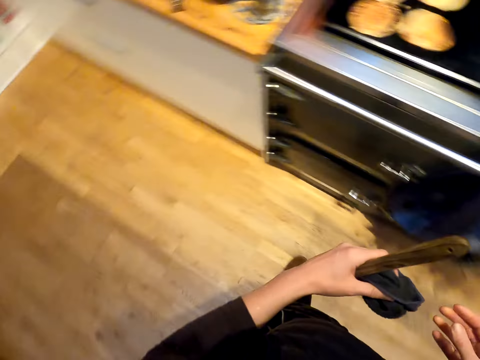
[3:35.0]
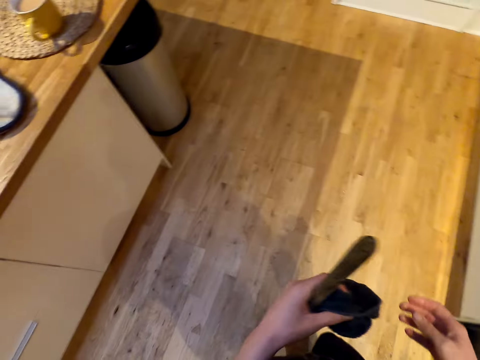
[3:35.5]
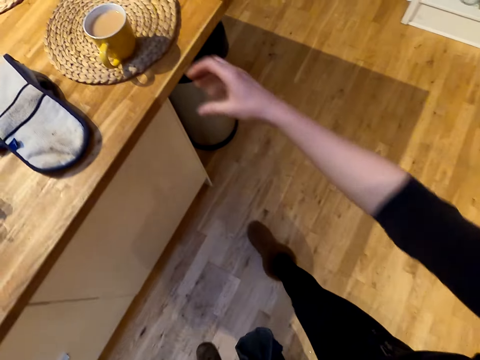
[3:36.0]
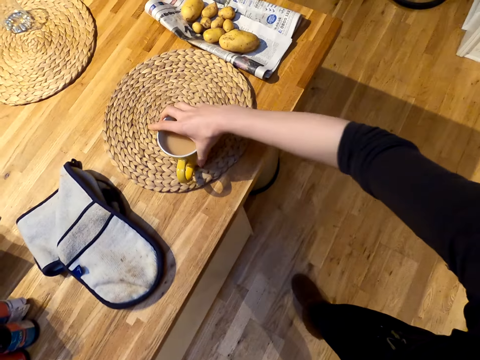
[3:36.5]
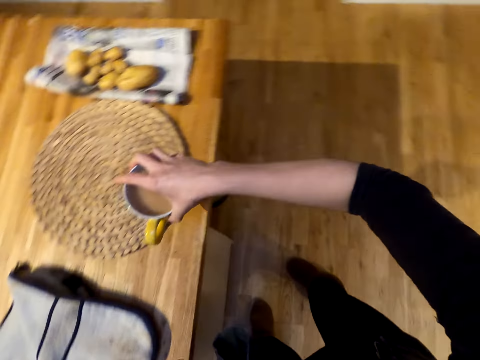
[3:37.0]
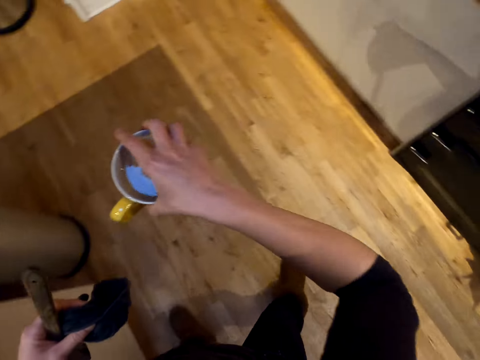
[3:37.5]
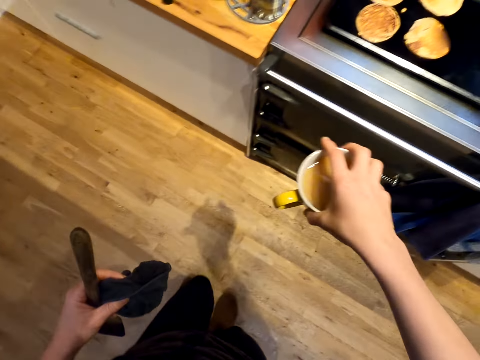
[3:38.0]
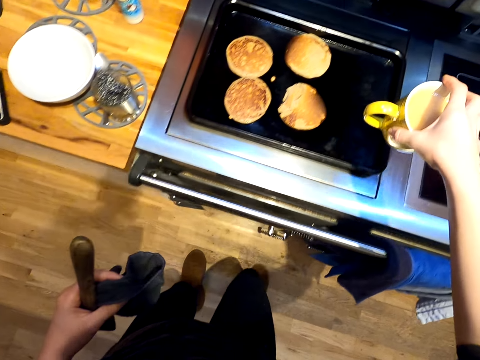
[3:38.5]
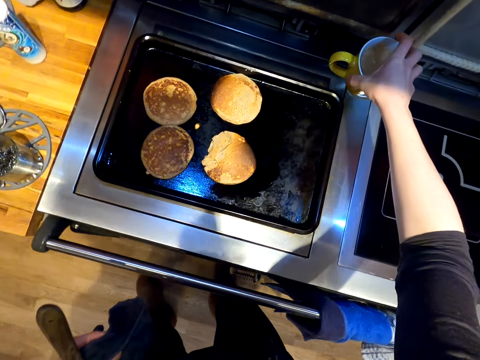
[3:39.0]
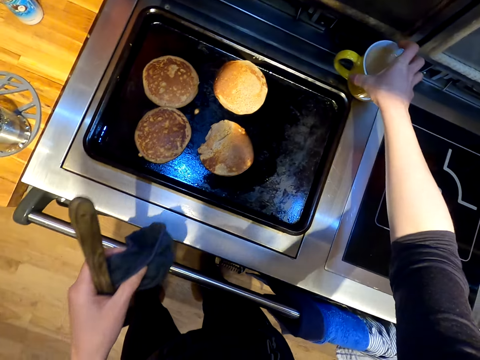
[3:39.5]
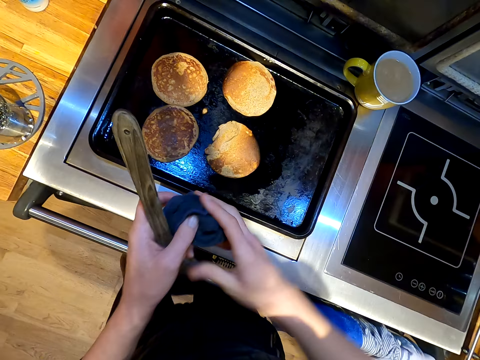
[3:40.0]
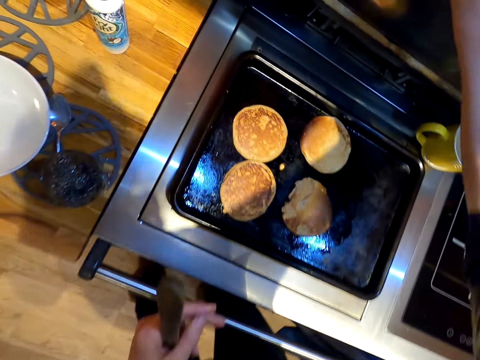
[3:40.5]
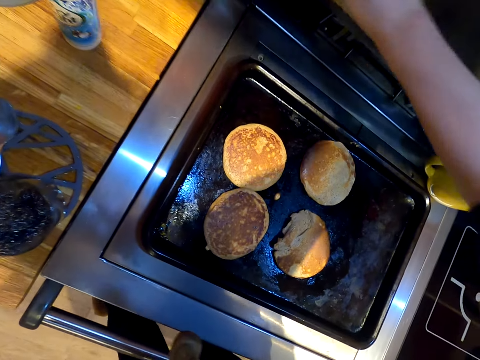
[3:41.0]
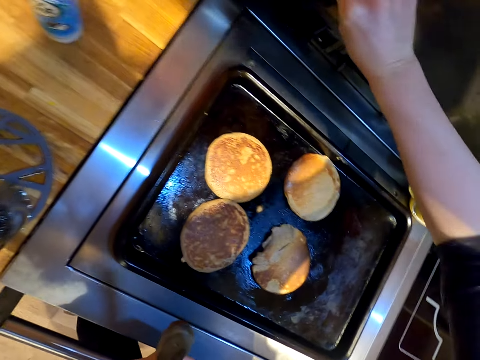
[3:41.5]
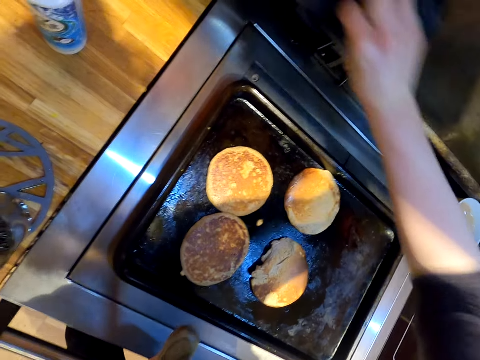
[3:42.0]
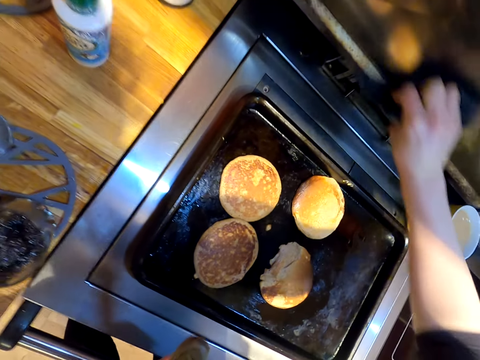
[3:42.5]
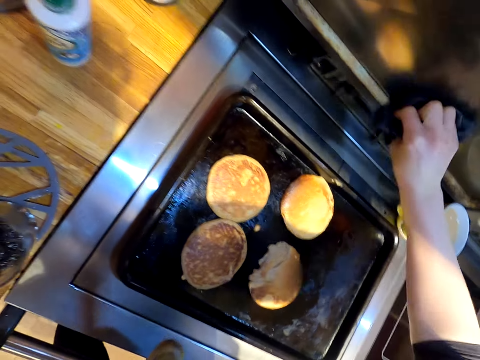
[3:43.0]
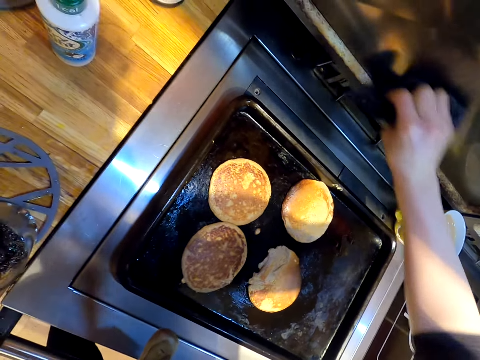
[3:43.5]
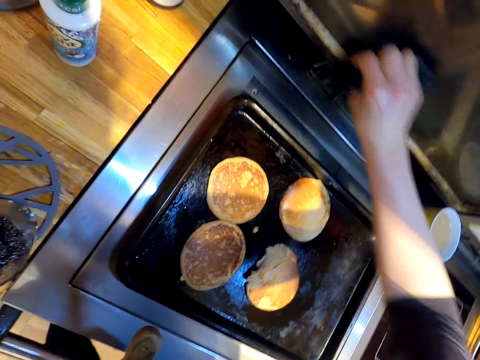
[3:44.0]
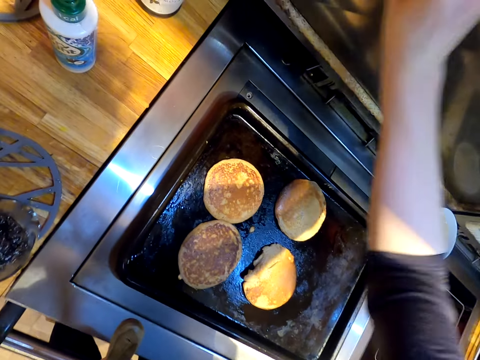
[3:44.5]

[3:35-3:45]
The camera wearer takes a cup of tea from the table. They put the cup of tea on the gas stove. They continue to clean the cooker.

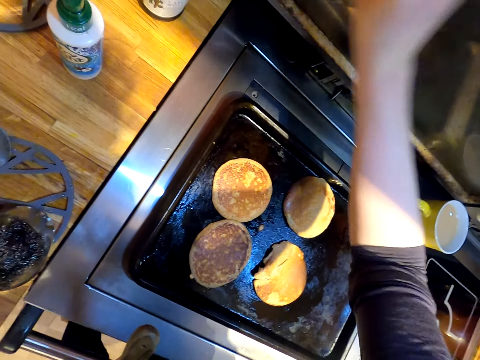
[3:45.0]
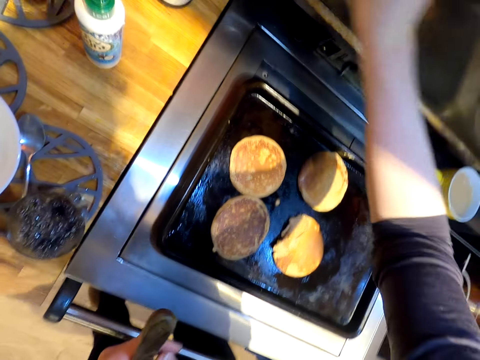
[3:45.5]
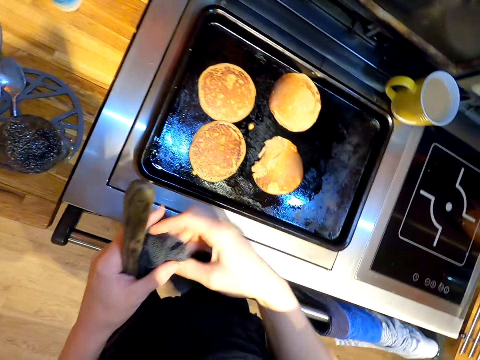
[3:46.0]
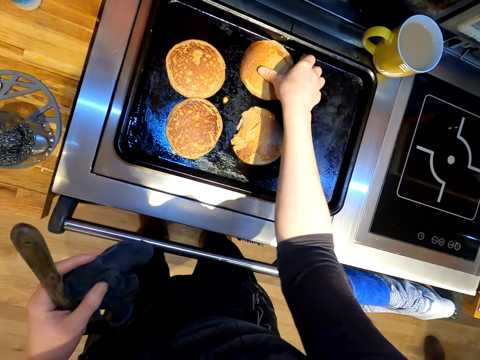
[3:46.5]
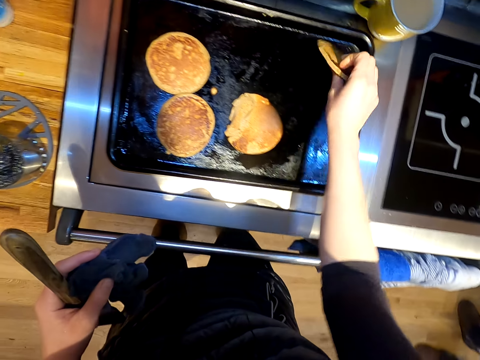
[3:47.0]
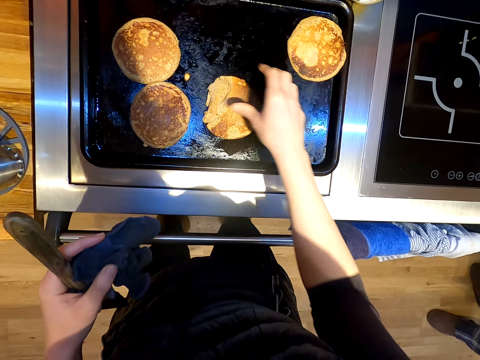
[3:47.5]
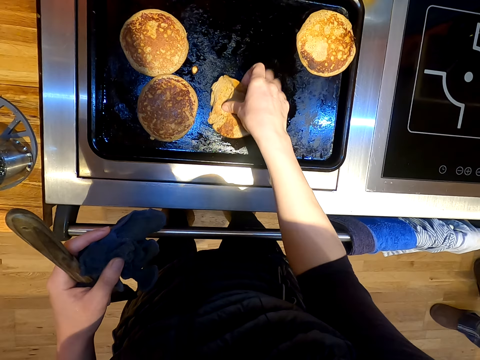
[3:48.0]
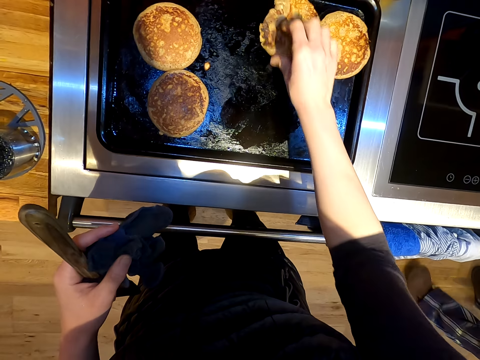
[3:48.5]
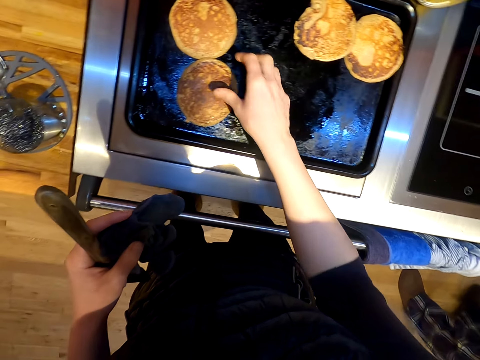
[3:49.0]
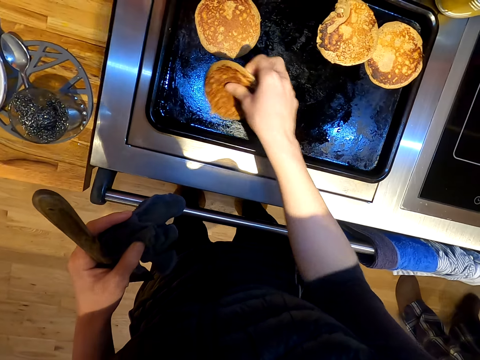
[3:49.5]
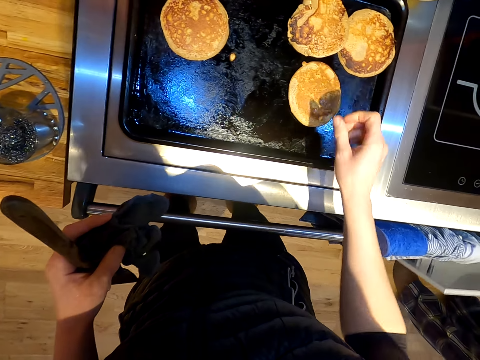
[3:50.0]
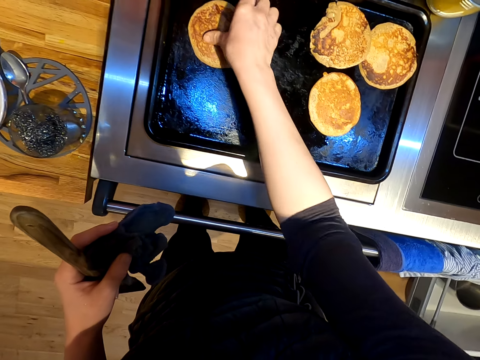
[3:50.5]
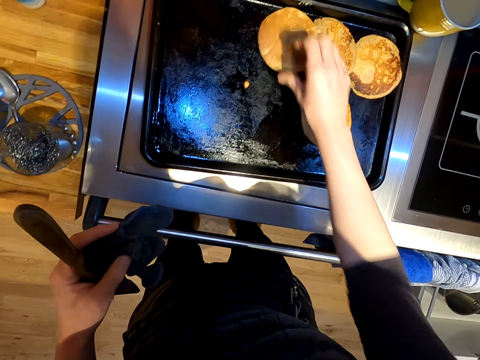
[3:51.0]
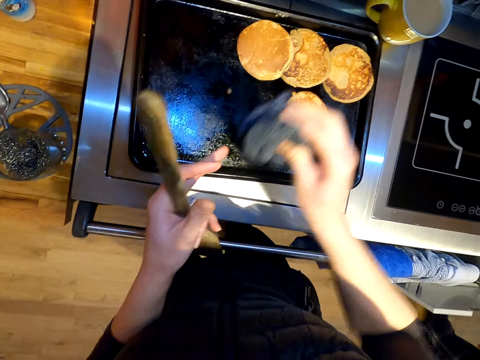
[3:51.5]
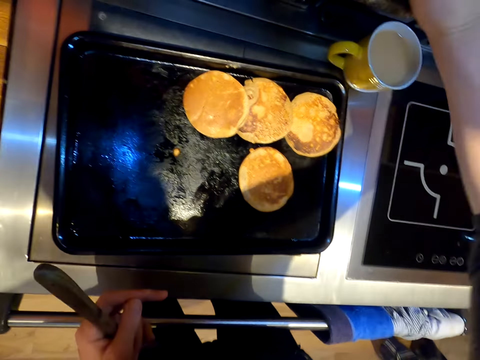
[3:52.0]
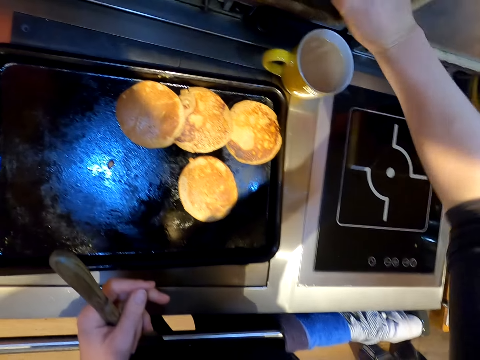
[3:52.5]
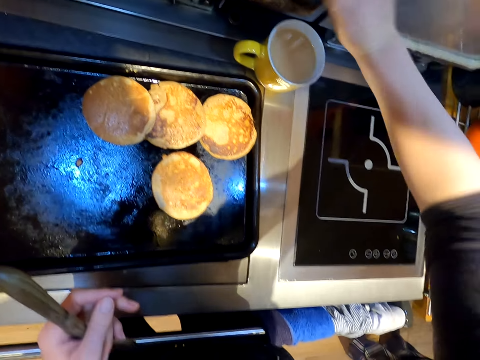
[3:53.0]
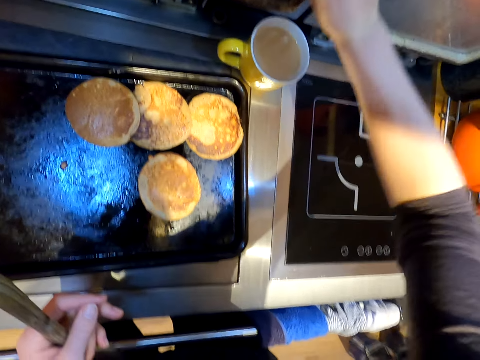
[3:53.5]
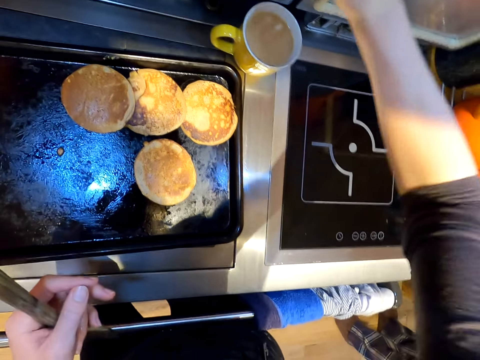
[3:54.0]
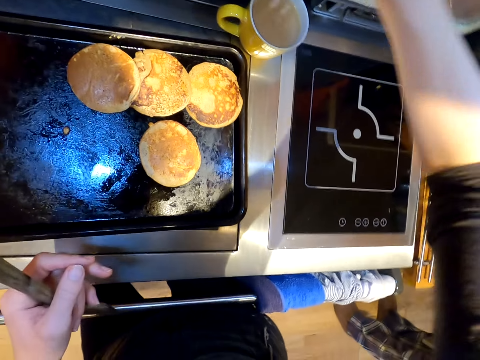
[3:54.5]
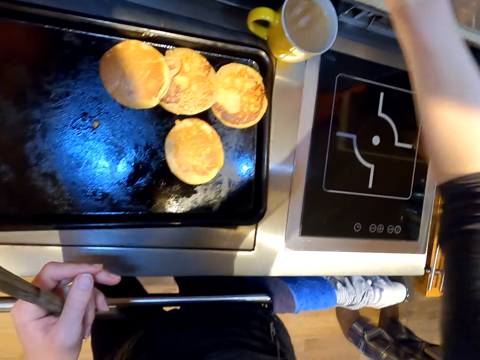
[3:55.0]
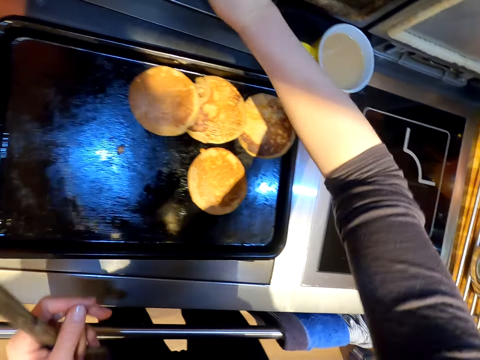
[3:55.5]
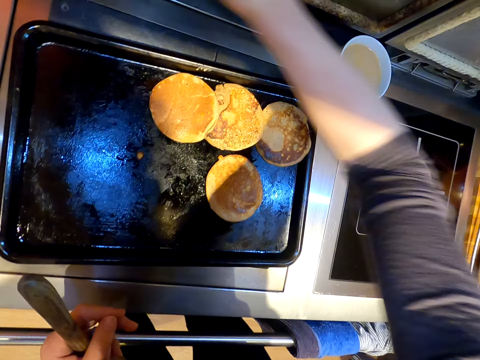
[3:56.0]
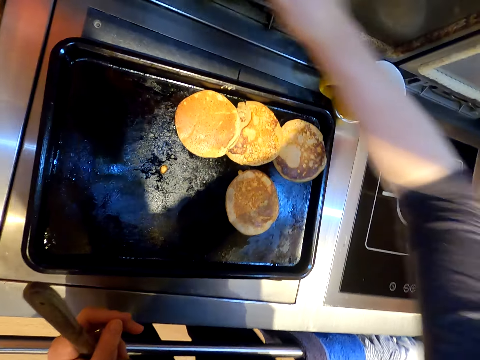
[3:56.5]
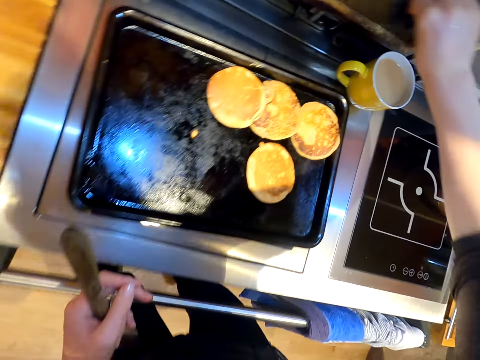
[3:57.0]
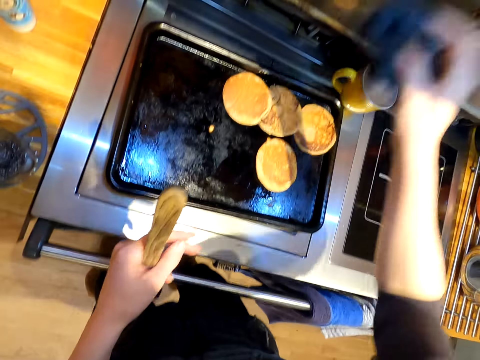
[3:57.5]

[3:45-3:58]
The camera wearer turns the snacks using a hand. A person opens the drawer and closes the drawer. The camera wearer wipes the gas stove.
